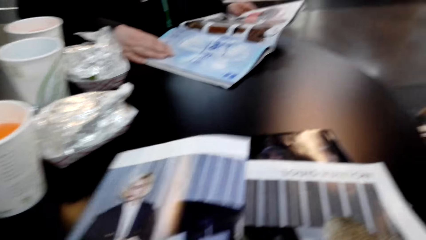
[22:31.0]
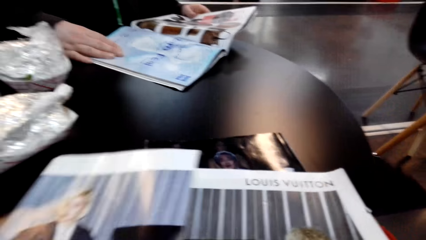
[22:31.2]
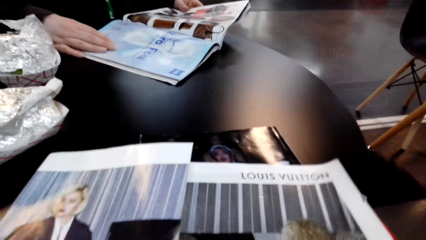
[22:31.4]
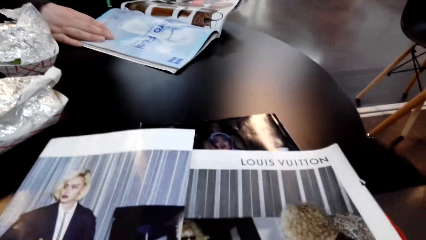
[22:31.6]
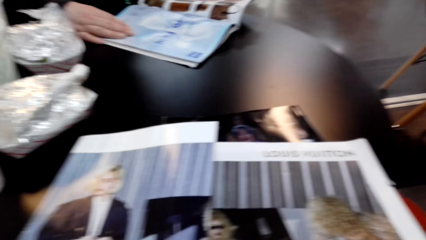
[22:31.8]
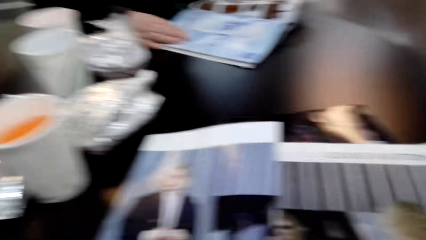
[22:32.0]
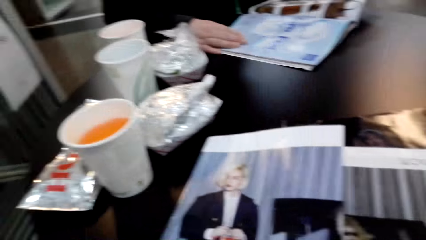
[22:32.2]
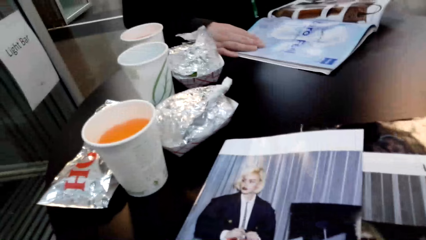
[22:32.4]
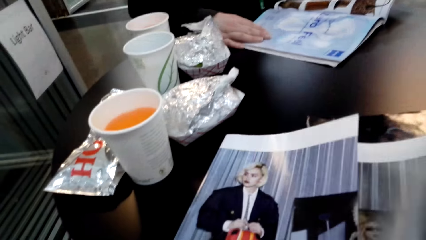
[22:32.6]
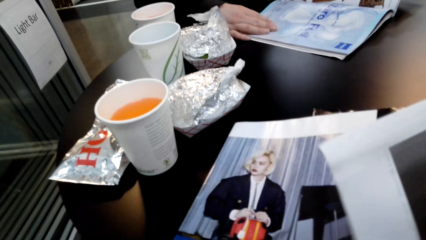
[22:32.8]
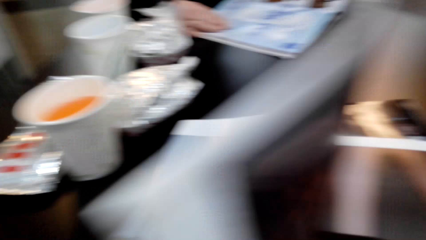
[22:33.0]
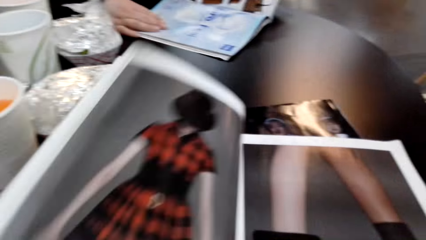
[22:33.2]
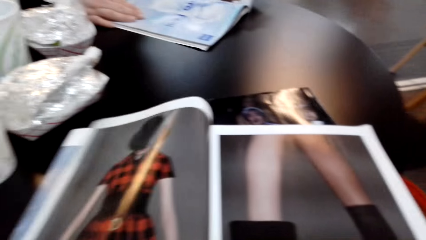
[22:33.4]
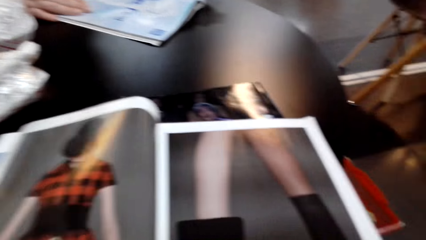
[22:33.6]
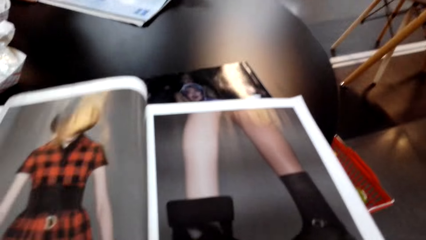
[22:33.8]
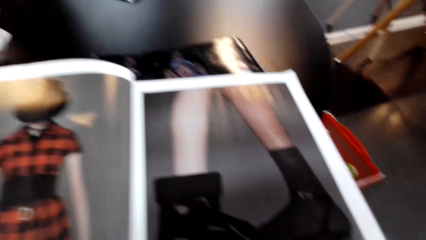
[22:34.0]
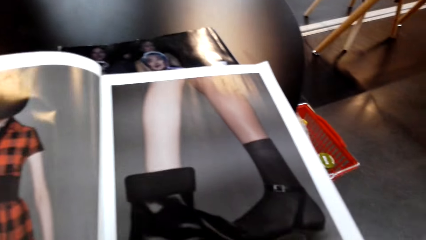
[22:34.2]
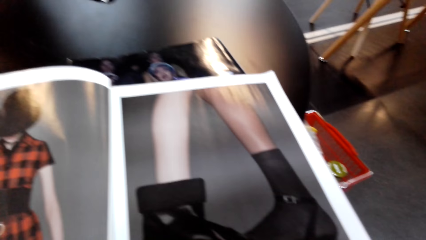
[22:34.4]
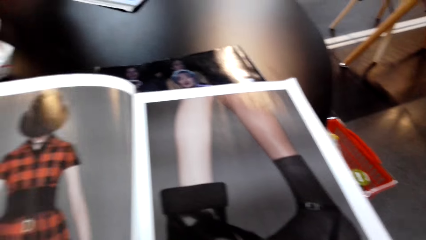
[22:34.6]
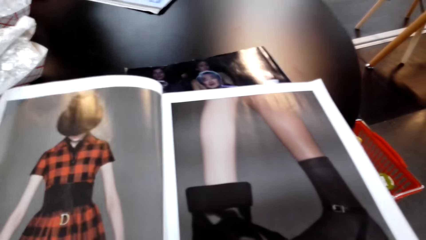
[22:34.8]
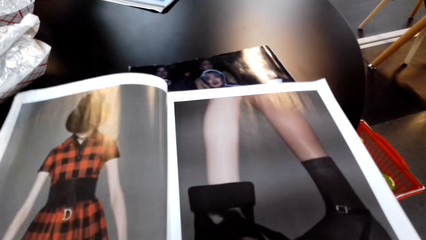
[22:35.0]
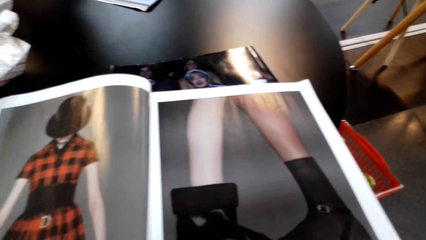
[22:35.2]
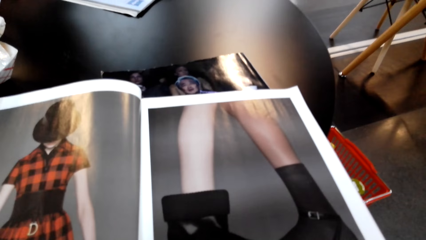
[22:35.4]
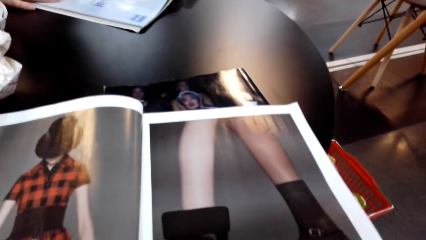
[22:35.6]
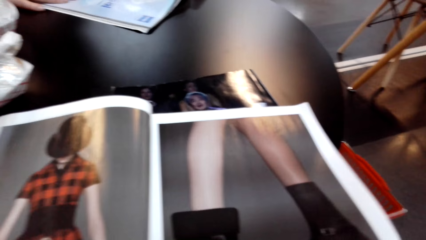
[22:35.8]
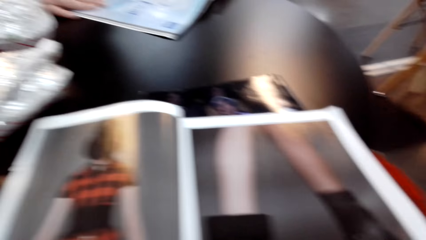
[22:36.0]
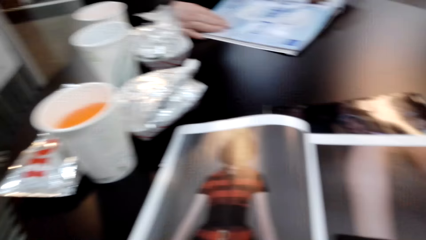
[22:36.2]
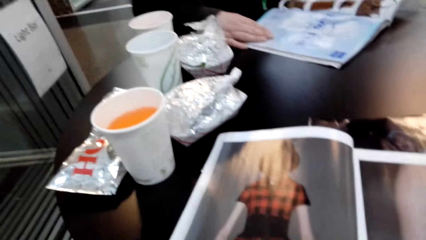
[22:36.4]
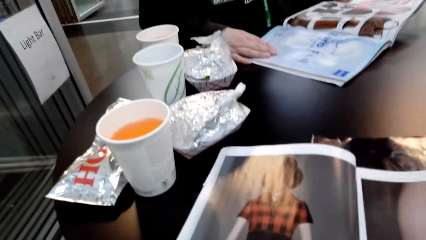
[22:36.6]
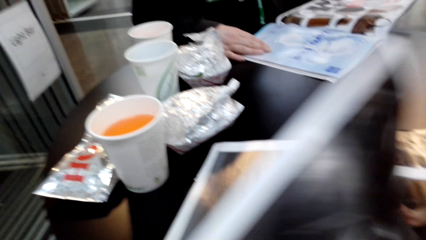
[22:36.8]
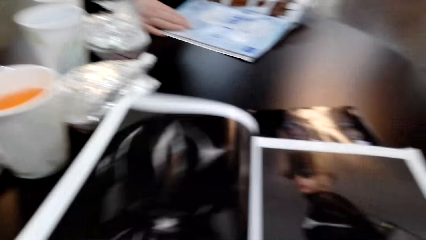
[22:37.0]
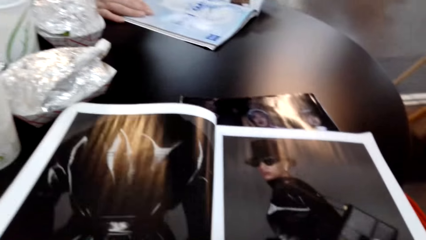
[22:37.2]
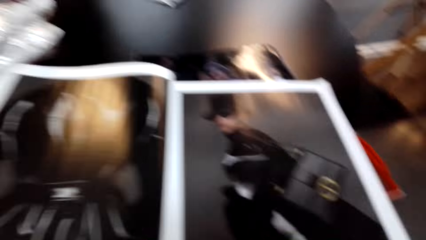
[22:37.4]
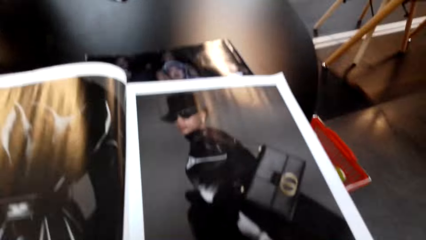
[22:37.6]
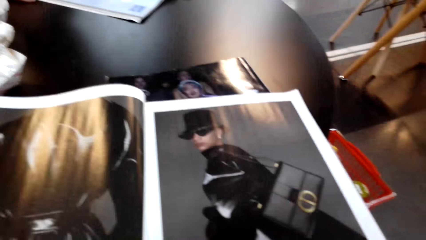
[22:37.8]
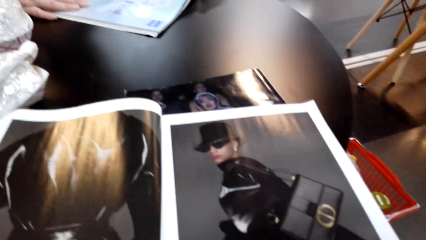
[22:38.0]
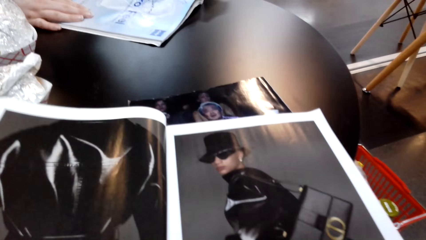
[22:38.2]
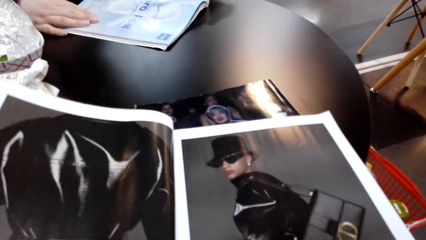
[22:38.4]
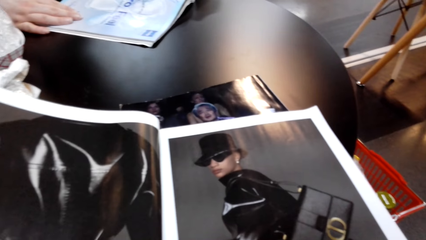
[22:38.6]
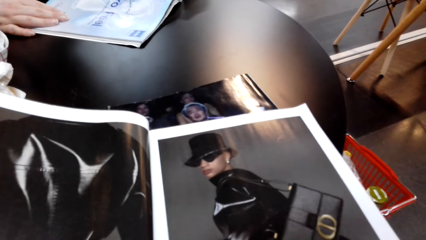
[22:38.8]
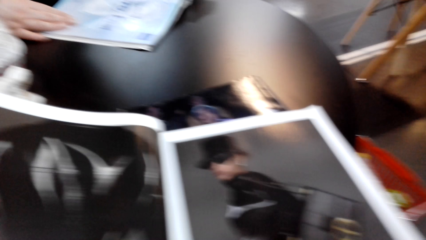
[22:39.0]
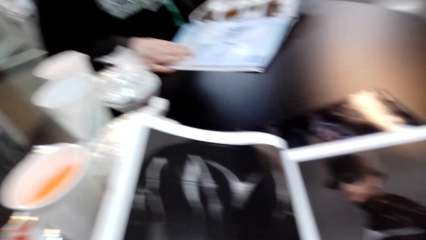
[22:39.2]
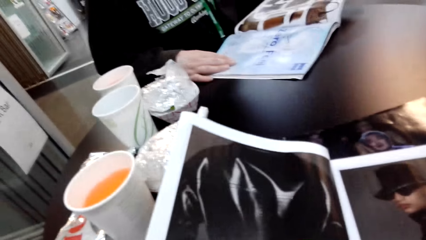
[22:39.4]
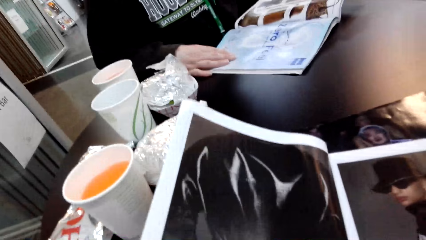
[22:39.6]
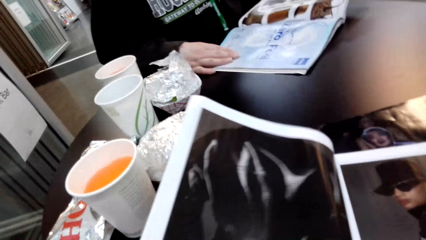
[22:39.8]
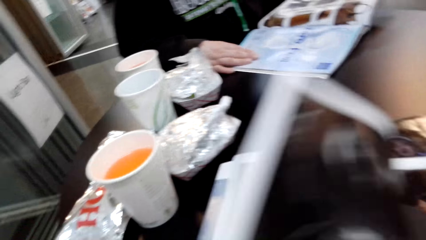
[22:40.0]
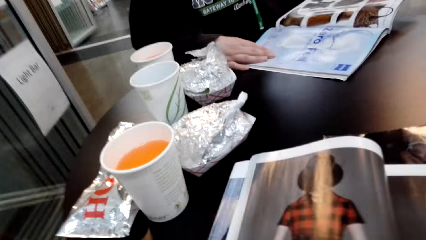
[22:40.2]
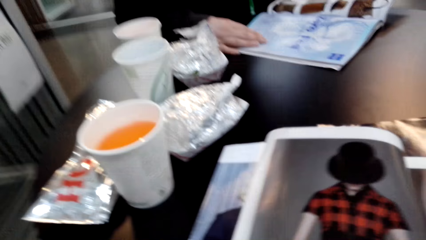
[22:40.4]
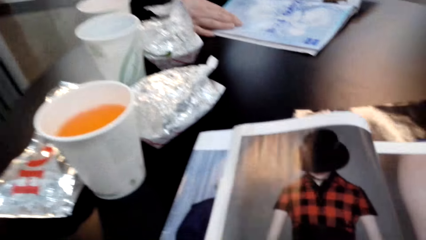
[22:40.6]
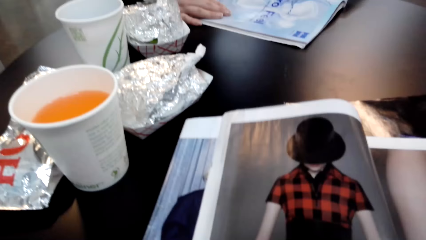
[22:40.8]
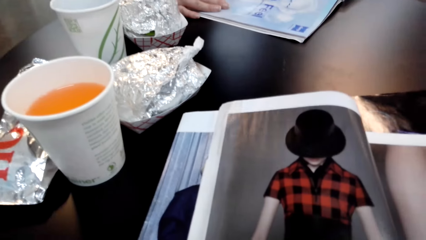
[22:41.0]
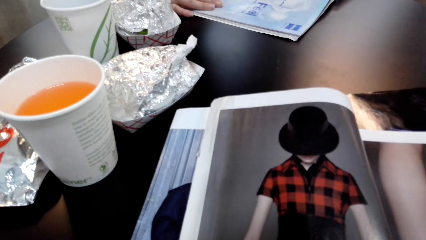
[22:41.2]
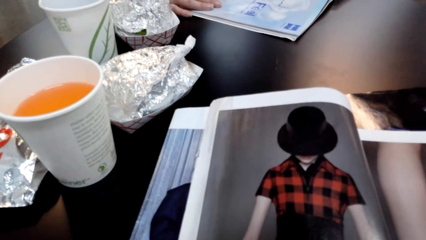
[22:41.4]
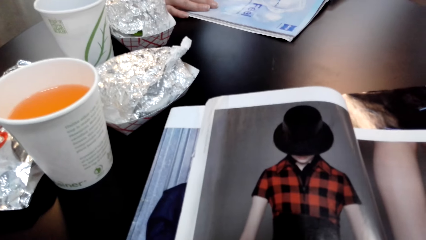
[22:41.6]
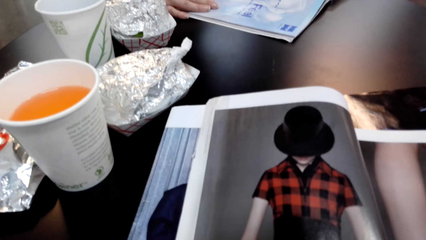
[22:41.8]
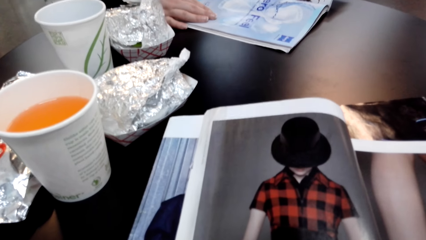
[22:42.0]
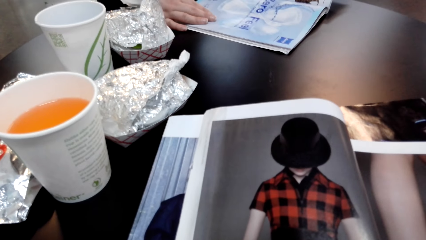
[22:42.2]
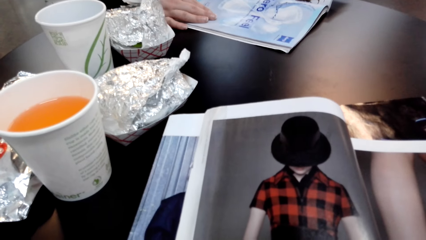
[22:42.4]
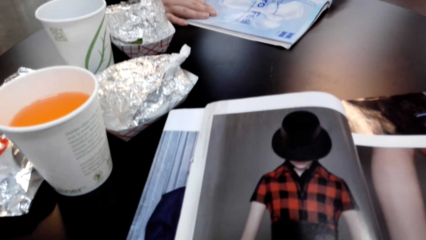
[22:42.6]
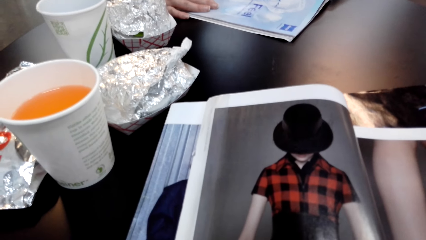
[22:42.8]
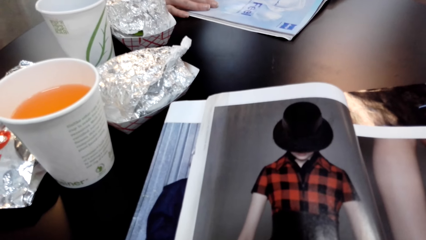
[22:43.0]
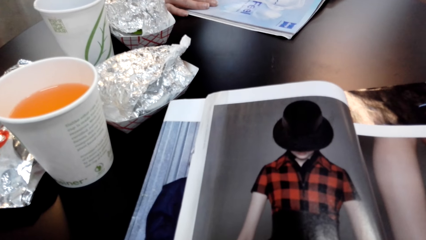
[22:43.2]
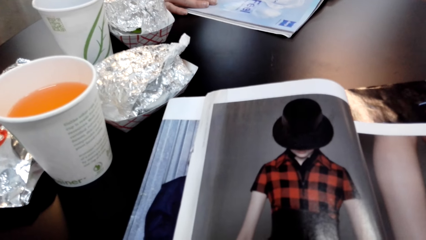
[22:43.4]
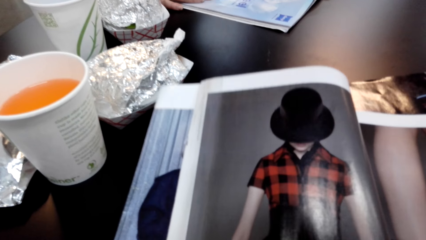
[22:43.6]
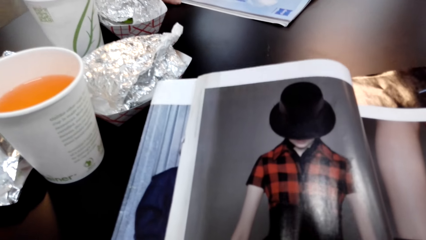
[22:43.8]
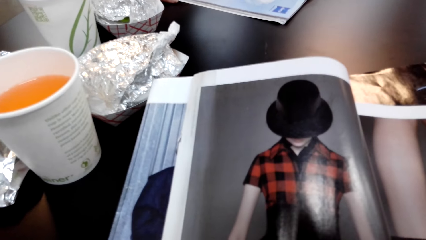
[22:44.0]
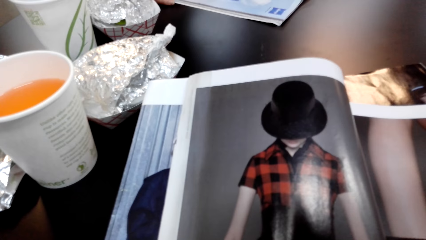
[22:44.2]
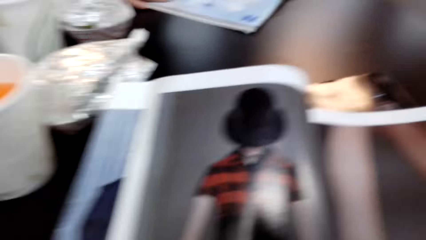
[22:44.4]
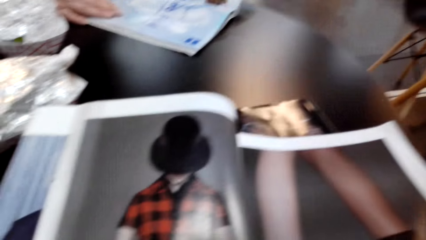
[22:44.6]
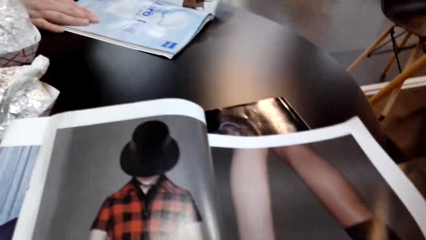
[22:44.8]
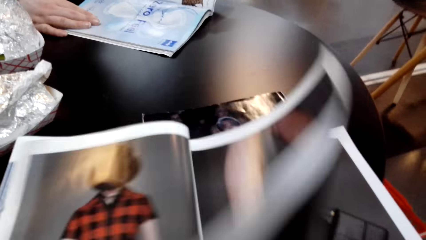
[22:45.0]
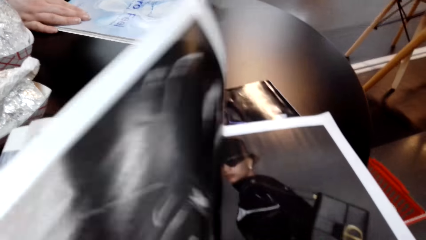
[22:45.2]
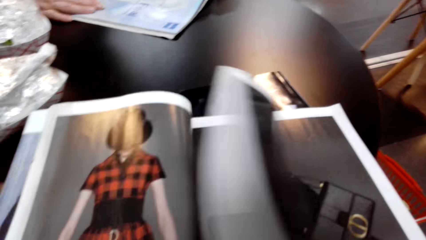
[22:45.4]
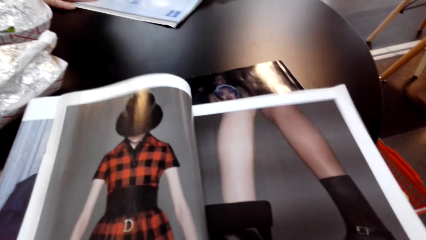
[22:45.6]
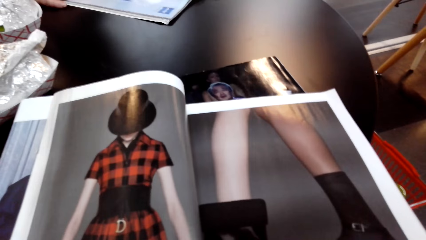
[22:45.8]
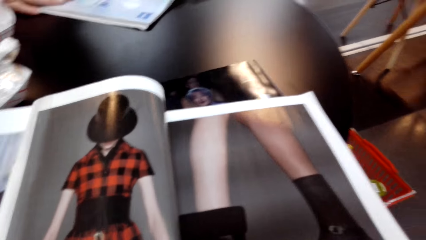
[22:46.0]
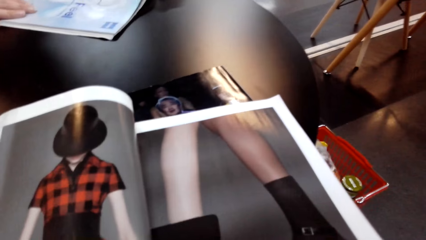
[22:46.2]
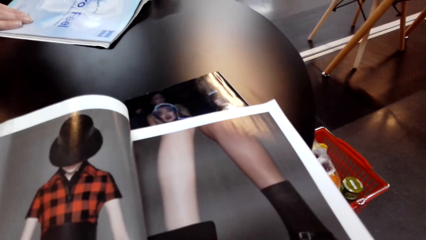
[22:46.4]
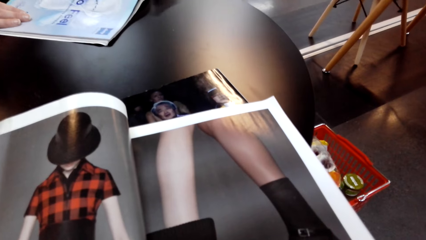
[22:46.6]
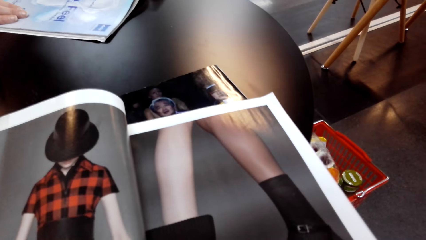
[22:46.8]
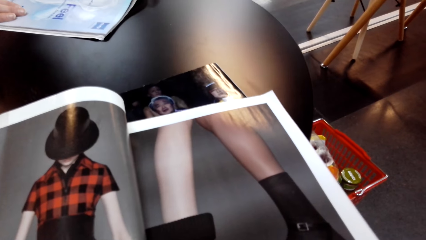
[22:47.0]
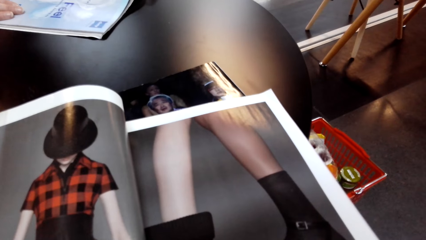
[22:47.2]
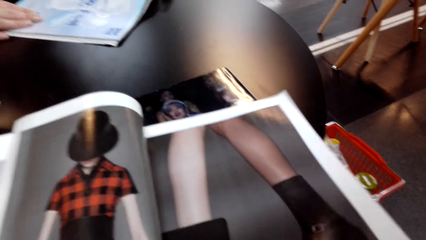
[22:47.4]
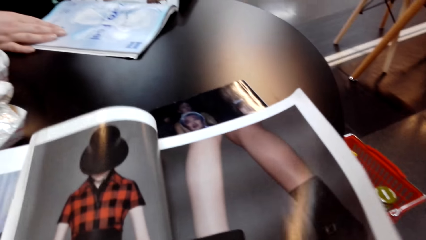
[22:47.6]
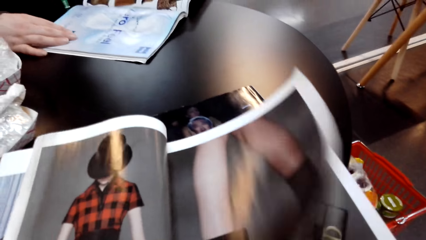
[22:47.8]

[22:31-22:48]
The camera wearer looks at the displayed items in the magazine. They flip a page of the magazine. They look at the displayed items in the magazine. They flip a page of the magazine. They look at the displayed items in the magazine. They flip a page of the magazine. They look at the displayed items in the magazine. They turn a page of the magazine. They check pictures in the magazine.
